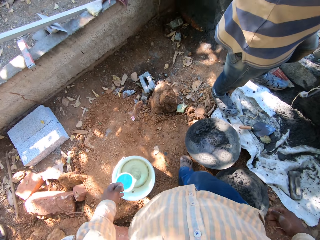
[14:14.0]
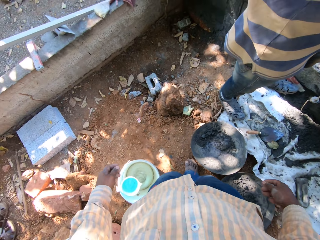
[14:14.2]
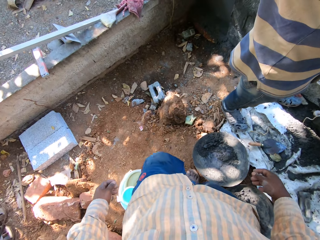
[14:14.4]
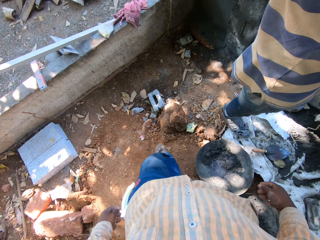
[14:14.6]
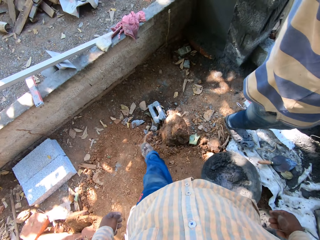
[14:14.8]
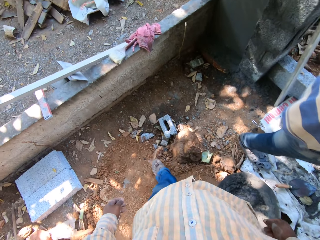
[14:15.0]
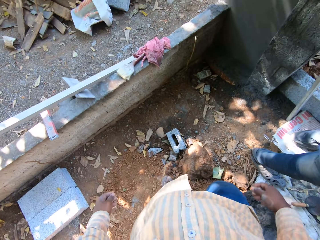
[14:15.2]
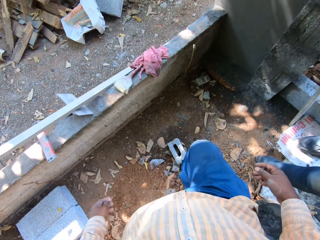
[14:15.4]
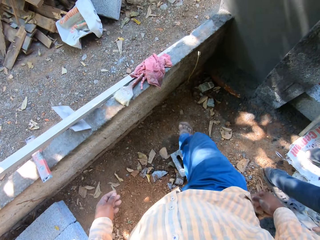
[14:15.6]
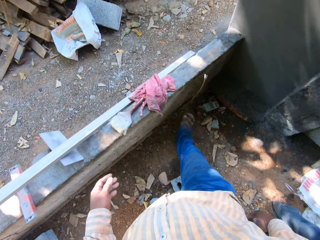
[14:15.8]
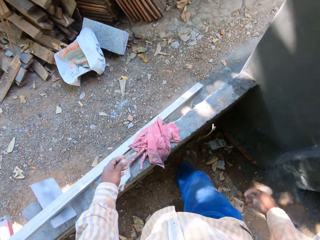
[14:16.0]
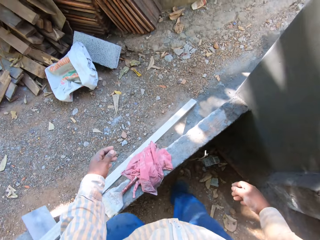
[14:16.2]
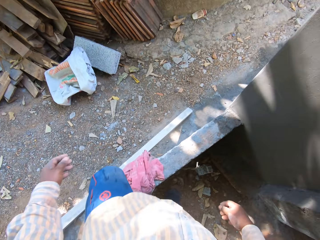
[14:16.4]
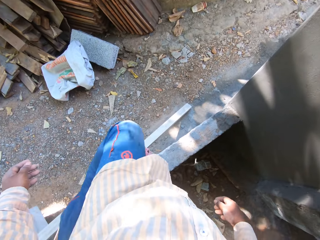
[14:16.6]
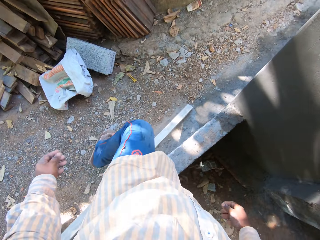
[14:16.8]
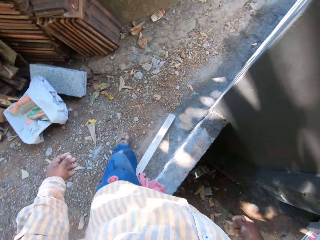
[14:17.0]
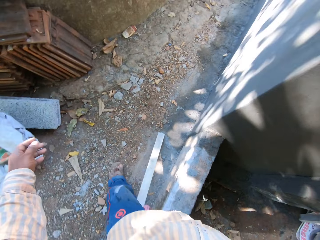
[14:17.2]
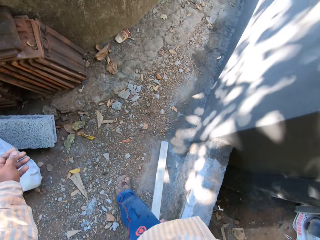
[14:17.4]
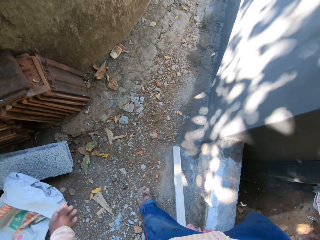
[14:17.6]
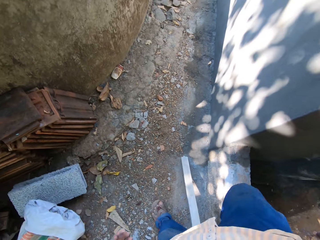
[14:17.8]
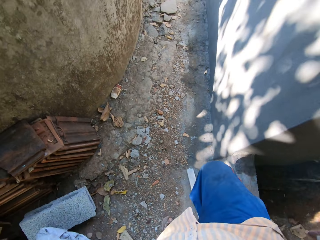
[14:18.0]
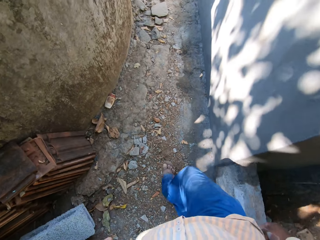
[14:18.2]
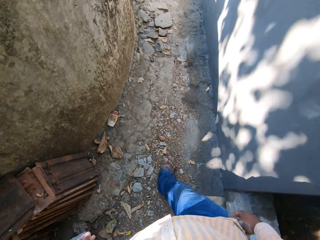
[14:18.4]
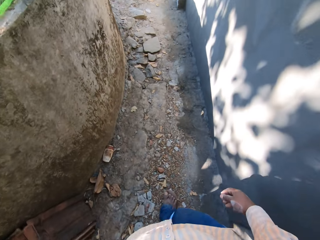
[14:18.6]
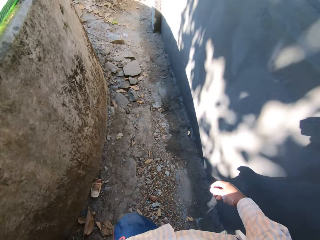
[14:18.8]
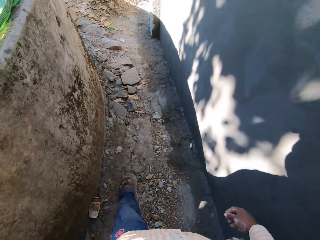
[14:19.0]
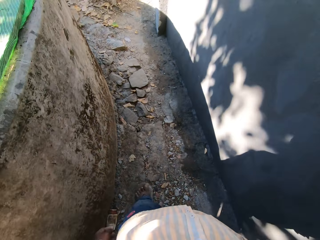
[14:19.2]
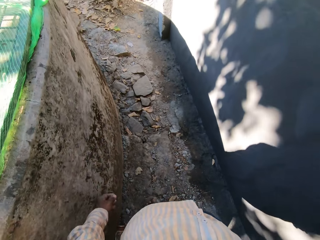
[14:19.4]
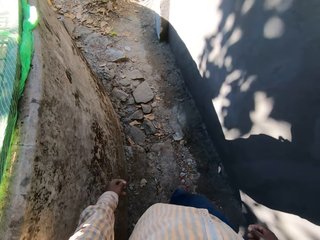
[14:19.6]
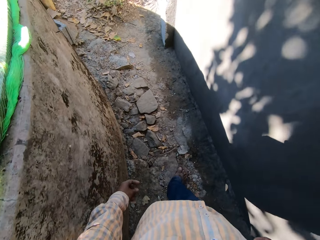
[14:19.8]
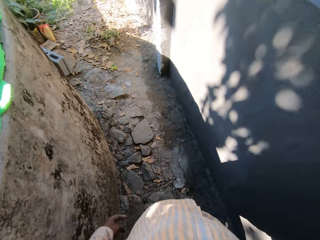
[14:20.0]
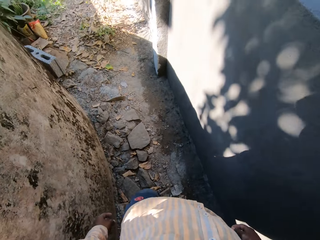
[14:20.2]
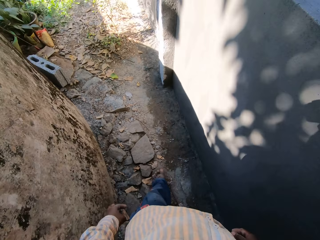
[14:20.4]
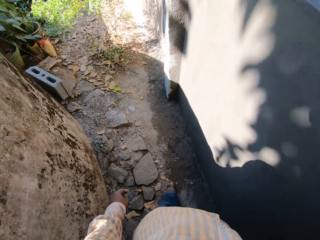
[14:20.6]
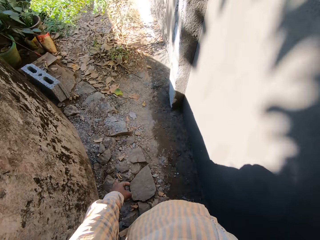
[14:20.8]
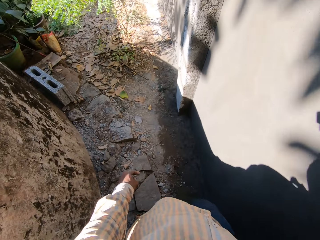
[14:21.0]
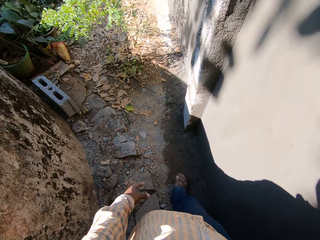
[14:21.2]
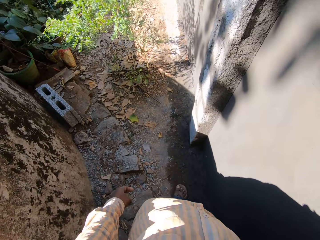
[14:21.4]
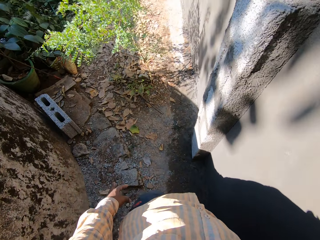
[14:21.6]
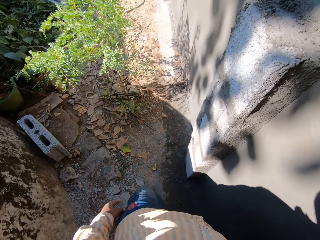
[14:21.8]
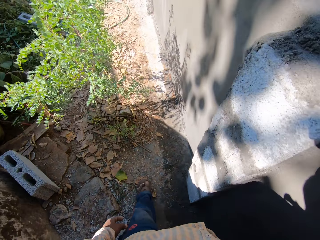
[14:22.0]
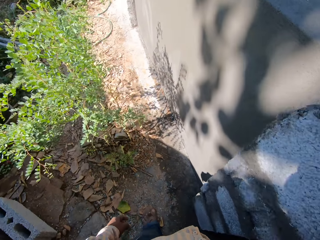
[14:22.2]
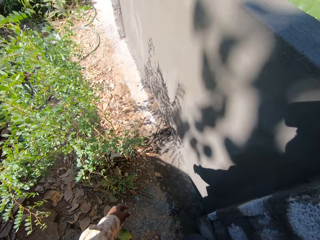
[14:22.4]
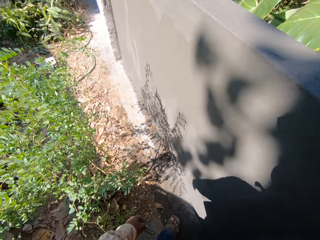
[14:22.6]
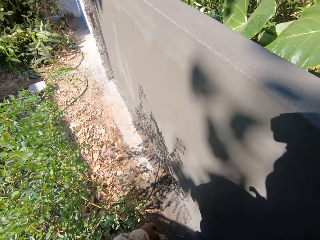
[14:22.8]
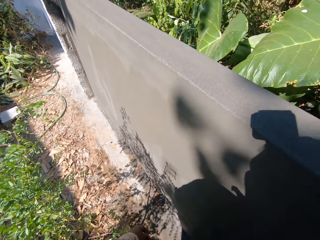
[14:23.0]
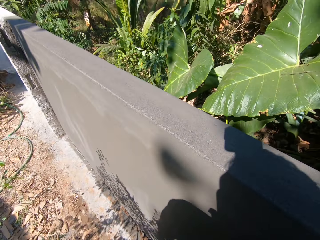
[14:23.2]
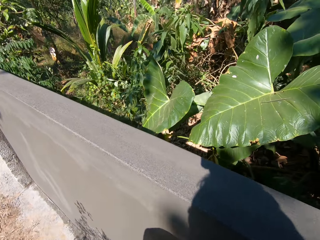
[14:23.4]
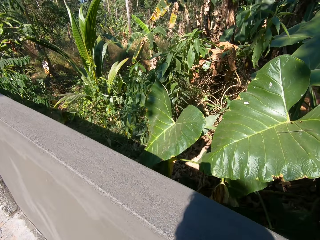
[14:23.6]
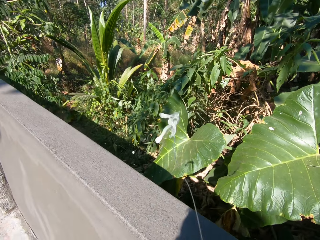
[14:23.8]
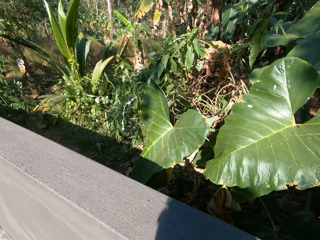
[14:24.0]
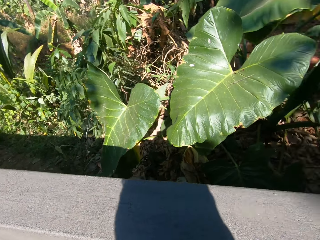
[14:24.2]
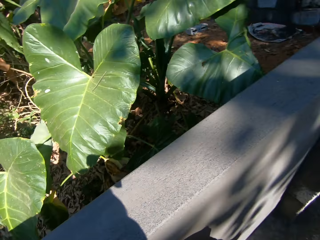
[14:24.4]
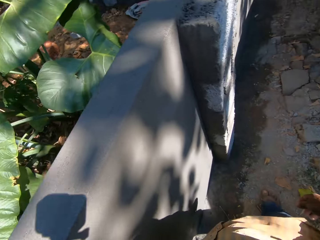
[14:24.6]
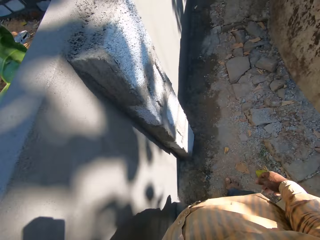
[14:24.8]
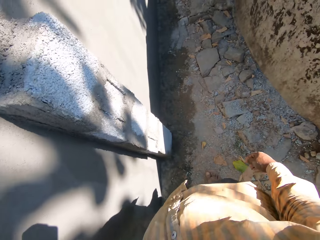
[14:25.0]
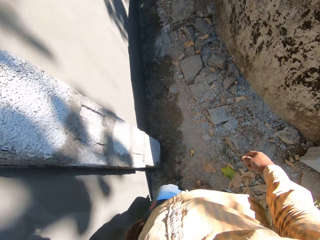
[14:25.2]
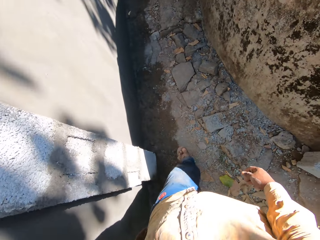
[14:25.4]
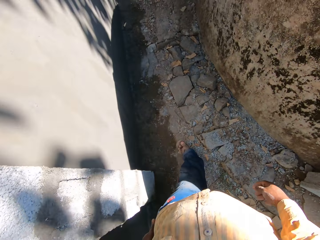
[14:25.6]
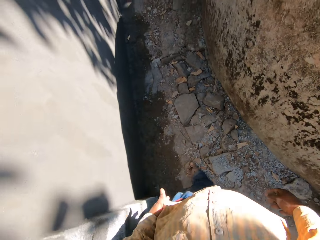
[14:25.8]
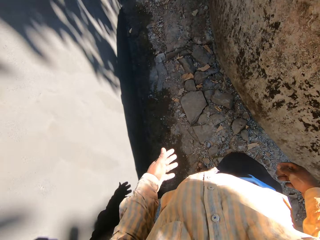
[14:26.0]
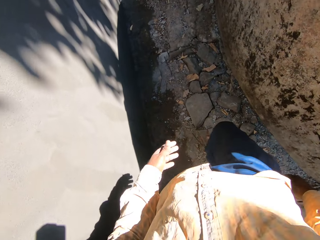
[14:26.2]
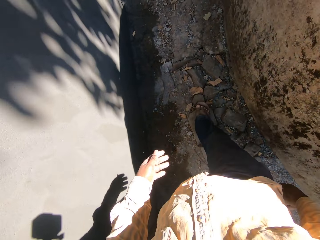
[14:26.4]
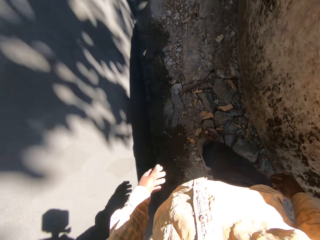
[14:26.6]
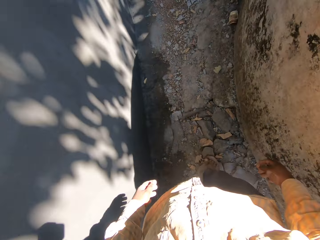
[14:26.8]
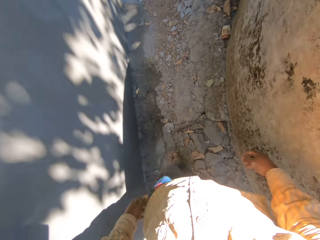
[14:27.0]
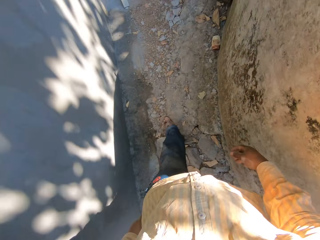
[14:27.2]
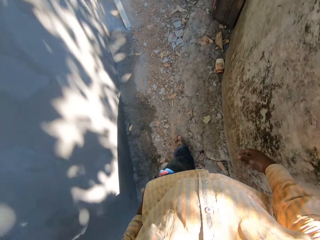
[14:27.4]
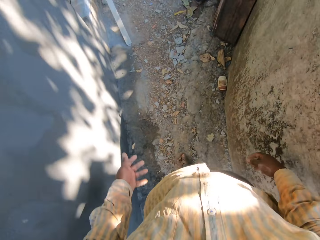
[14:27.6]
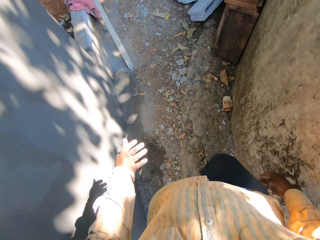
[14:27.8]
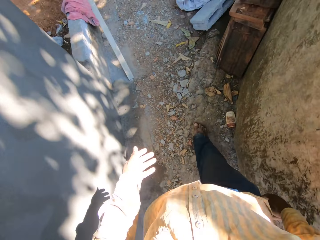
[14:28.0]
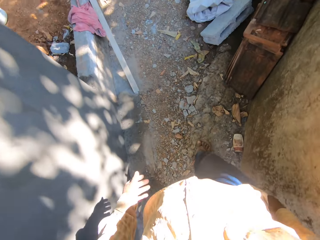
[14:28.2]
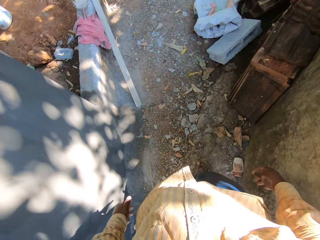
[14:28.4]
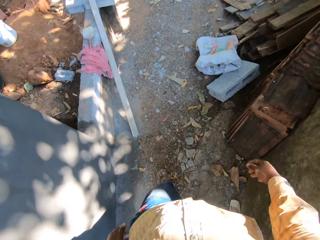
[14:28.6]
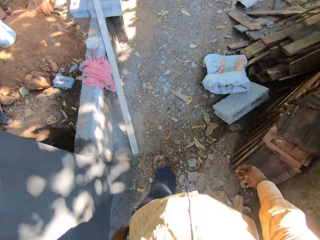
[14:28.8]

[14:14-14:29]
The camera wearer walks from the building site towards a wall. They walk from the wall towards the building site.

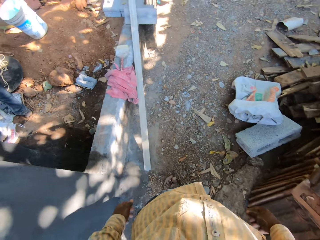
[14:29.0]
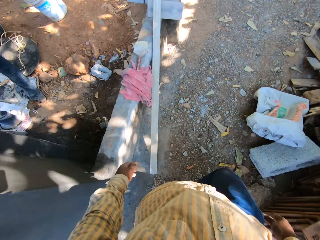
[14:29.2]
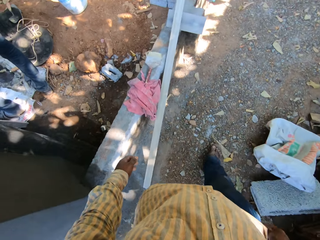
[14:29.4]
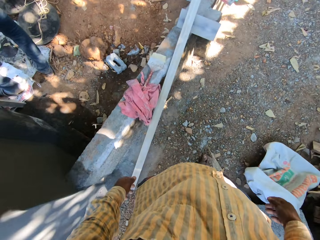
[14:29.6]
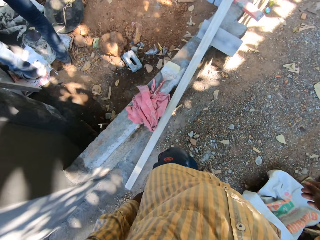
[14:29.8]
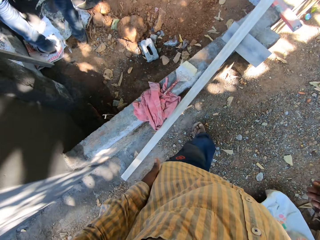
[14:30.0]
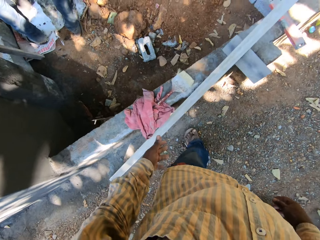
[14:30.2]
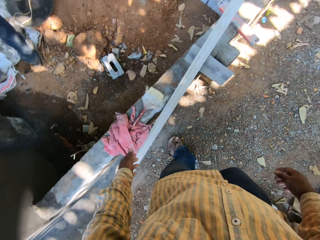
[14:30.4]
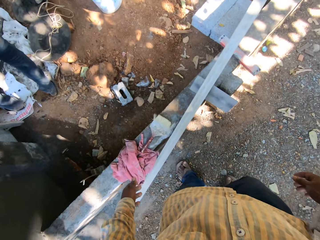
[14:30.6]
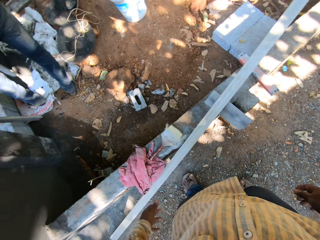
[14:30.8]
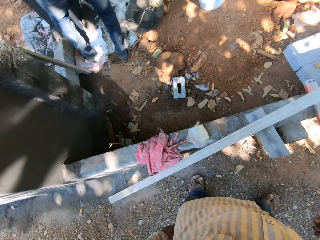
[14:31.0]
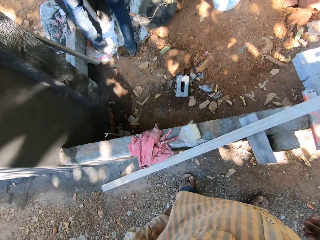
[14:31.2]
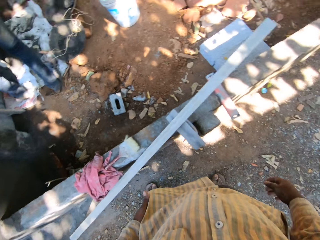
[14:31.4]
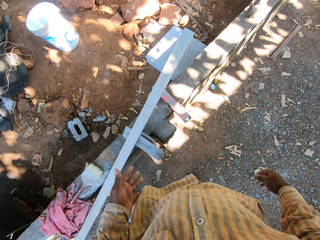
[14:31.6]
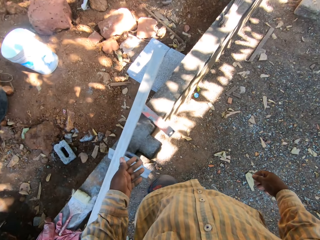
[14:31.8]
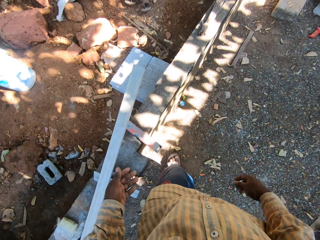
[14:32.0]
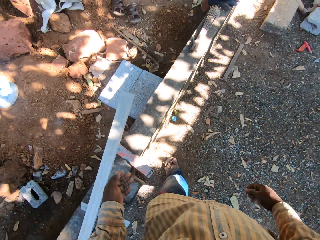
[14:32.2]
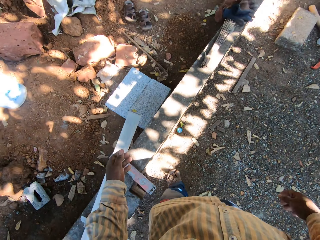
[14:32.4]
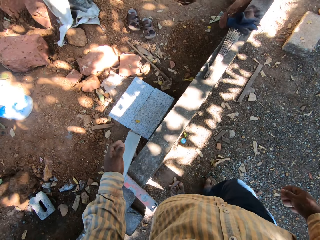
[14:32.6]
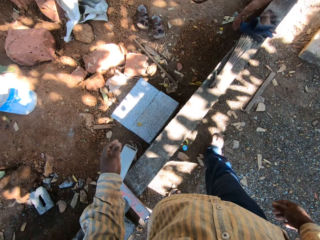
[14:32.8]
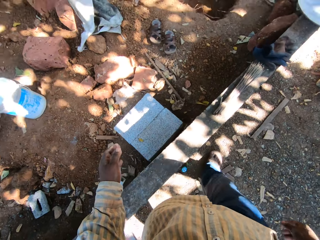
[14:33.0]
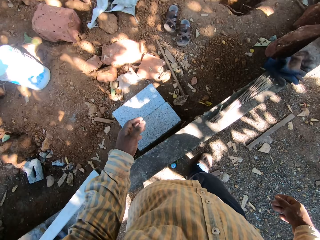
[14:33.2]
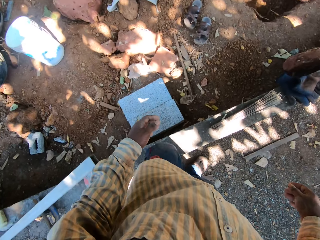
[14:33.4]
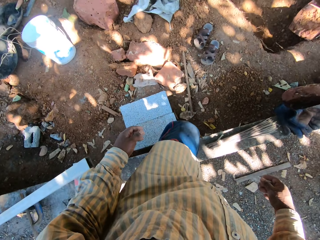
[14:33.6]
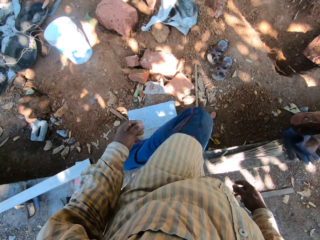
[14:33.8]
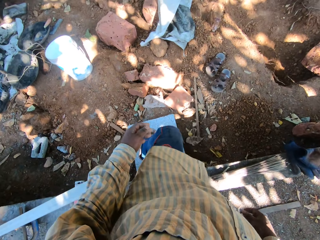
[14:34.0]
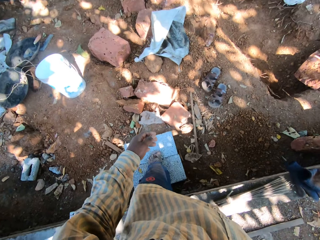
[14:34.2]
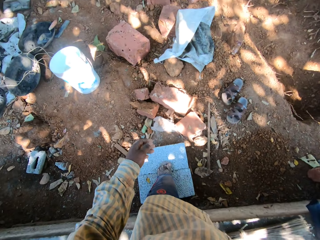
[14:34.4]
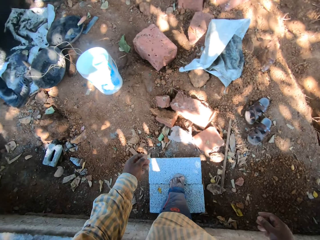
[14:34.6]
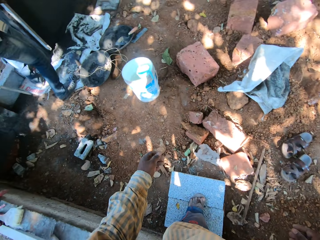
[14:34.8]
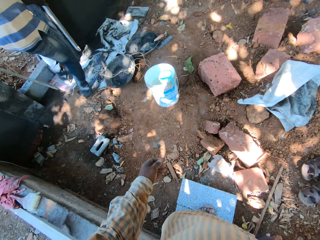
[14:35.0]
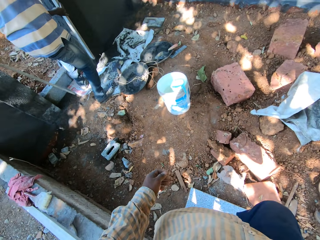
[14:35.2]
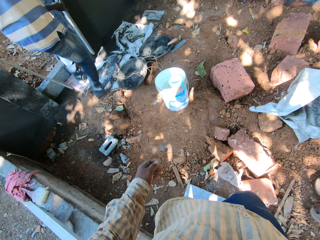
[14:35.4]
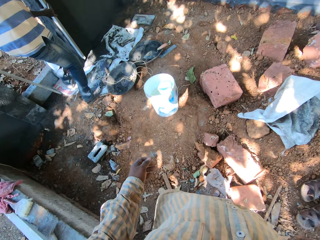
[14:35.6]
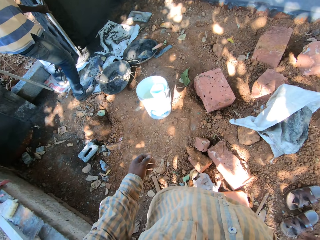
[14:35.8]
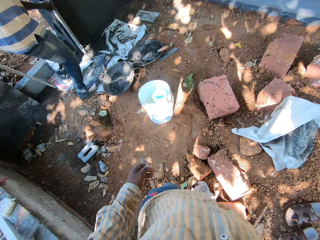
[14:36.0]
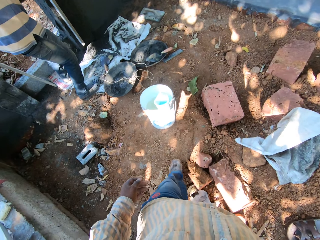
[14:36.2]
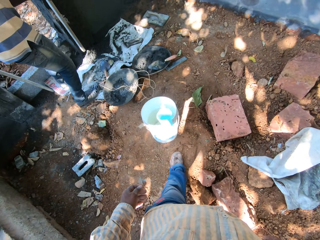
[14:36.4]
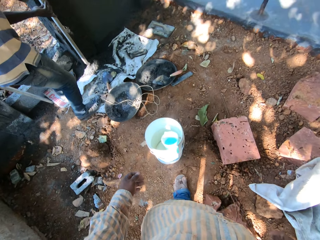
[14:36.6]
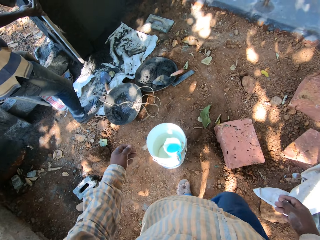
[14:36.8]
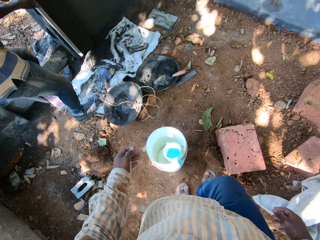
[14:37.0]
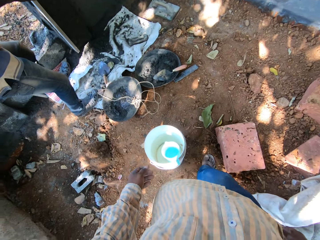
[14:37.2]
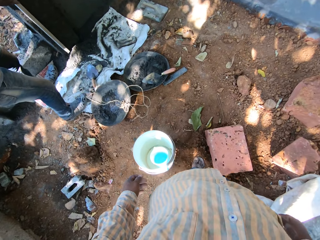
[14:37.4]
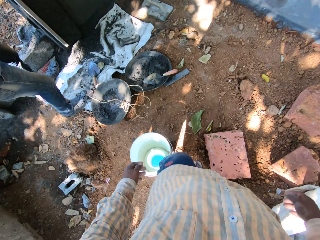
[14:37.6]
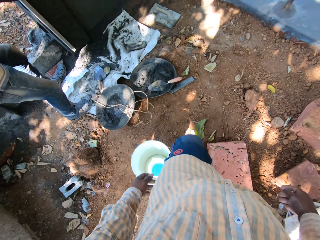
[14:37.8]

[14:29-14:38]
The man fixes the plank on the wall with both hands.
